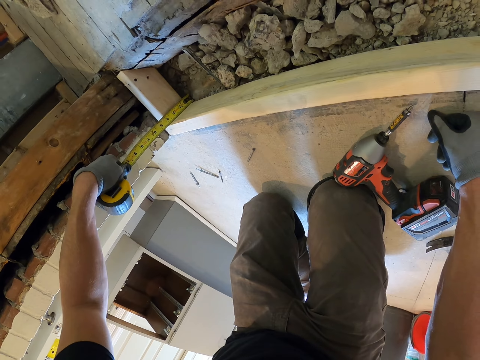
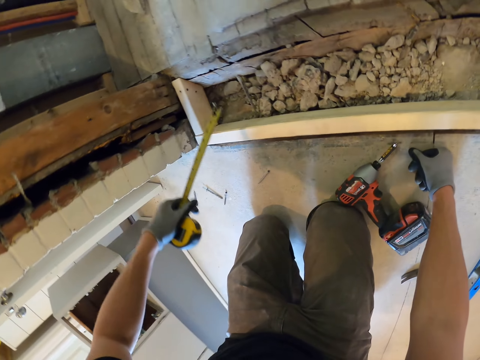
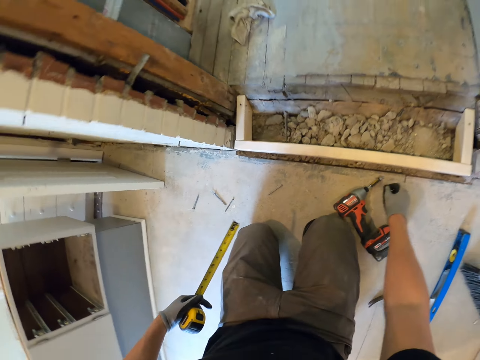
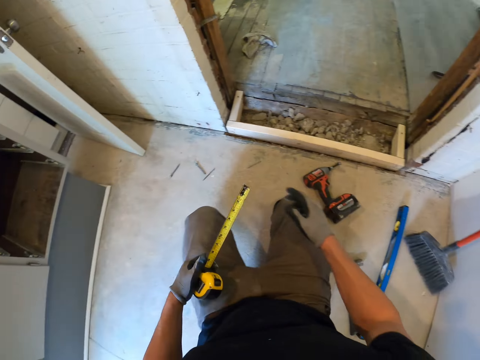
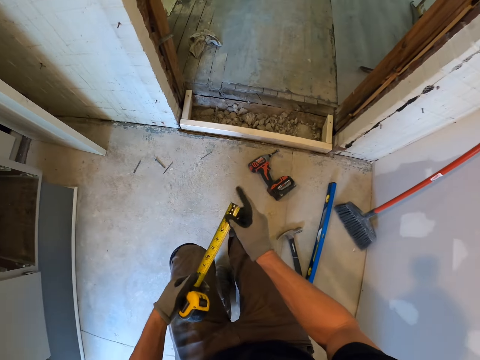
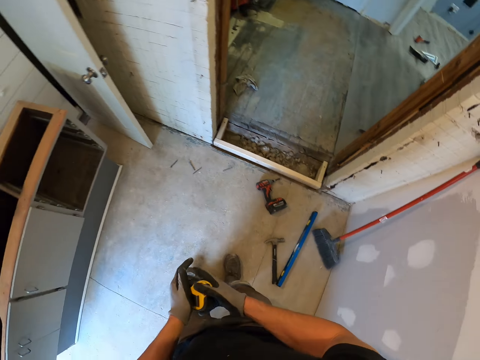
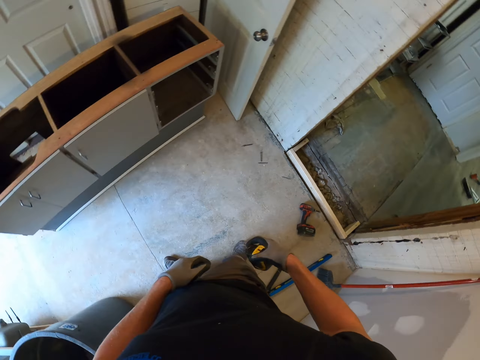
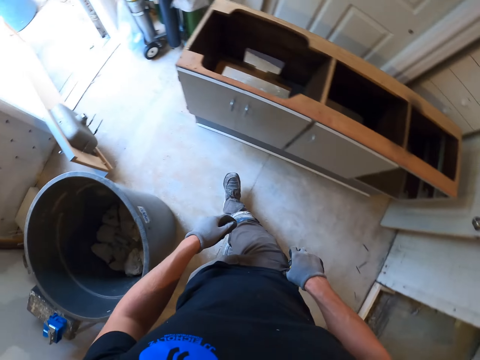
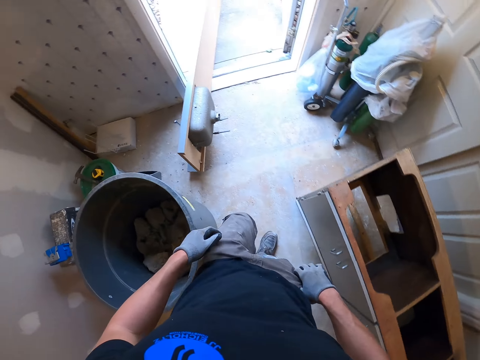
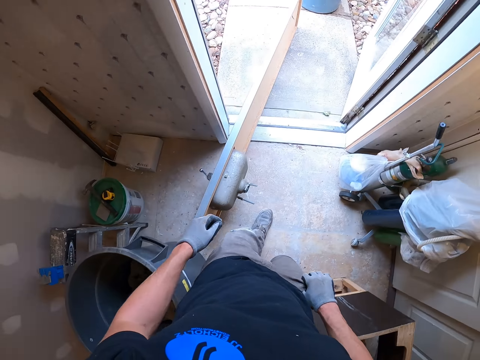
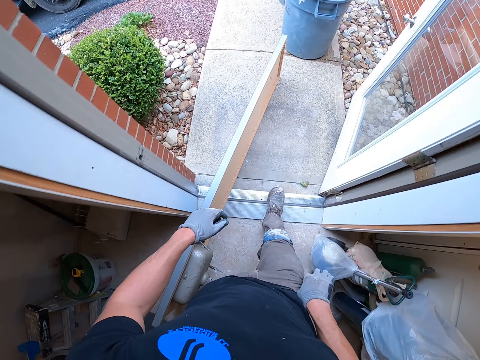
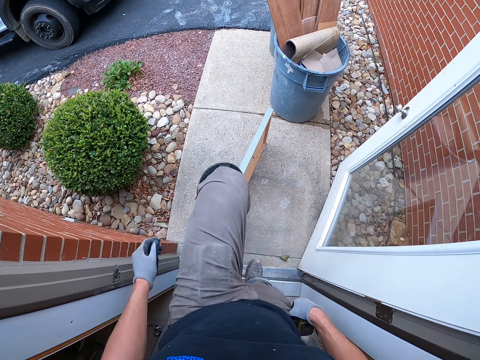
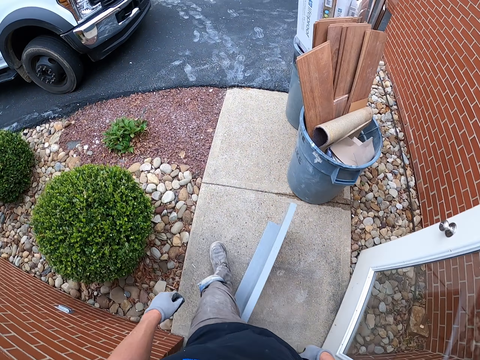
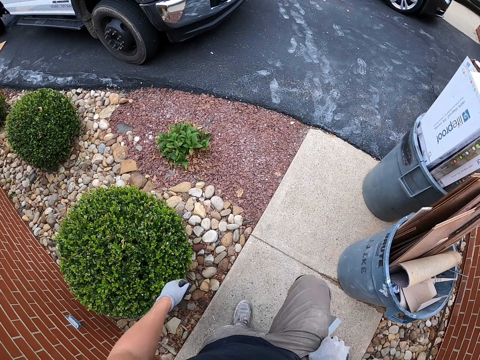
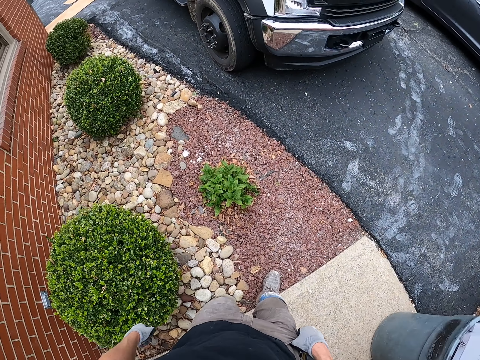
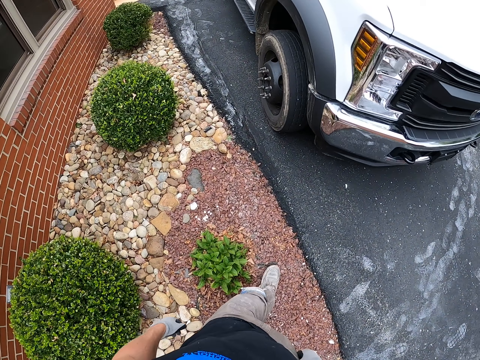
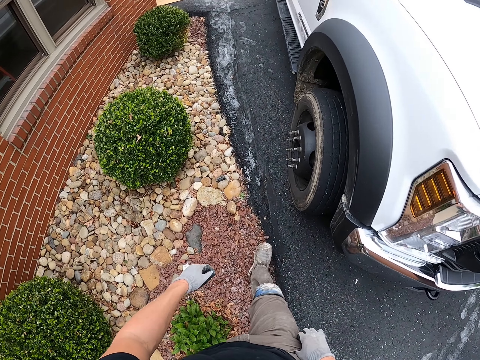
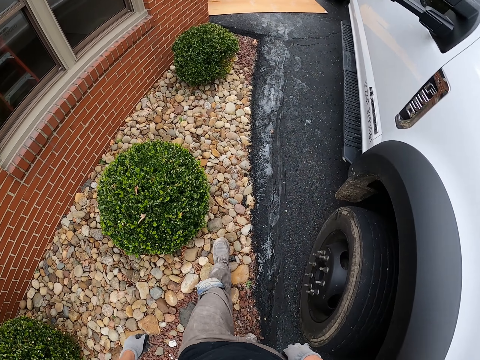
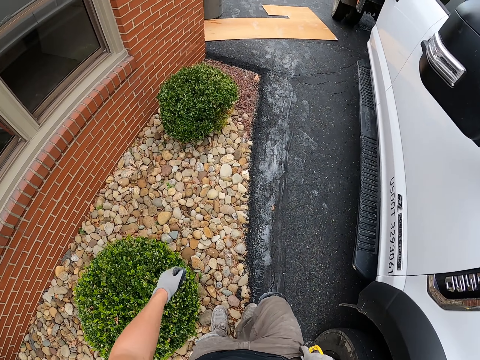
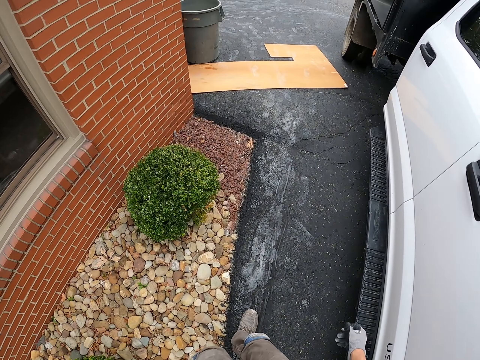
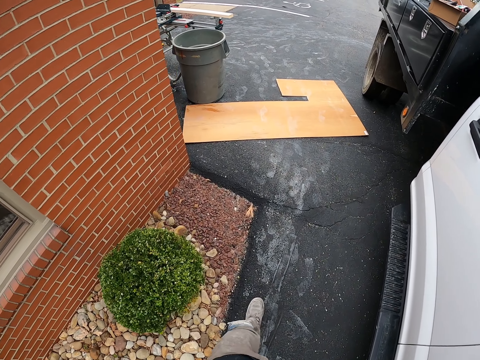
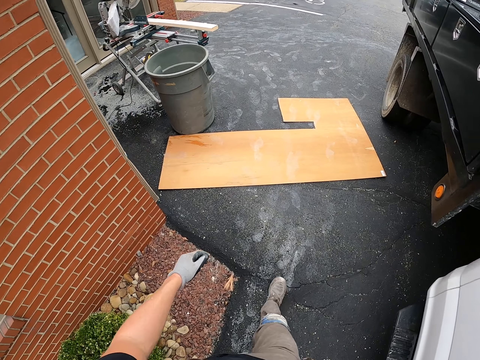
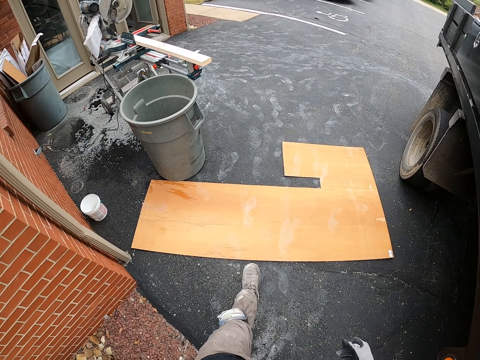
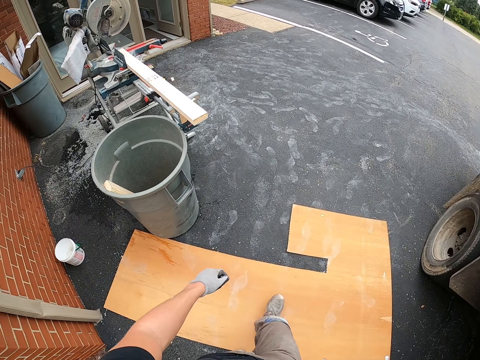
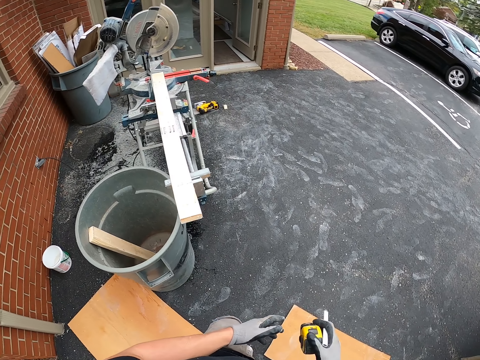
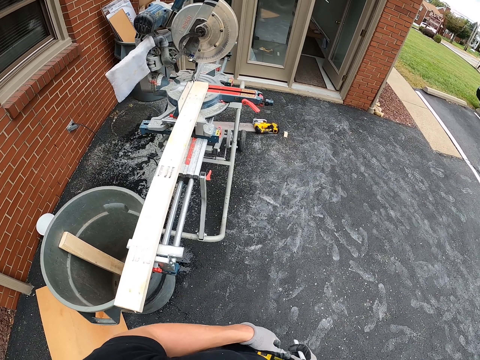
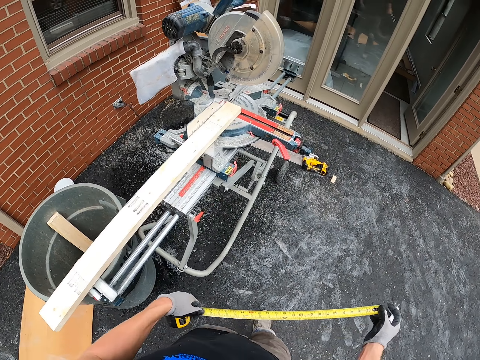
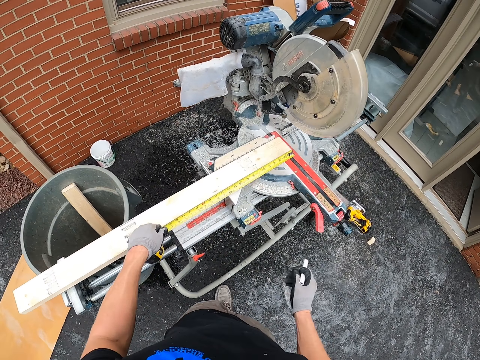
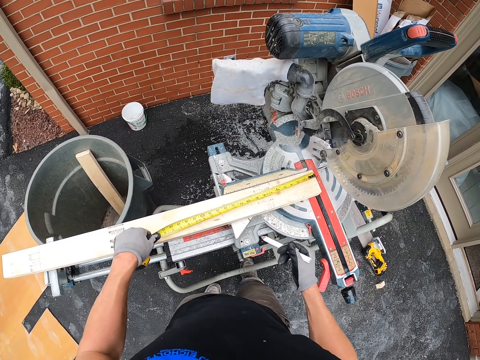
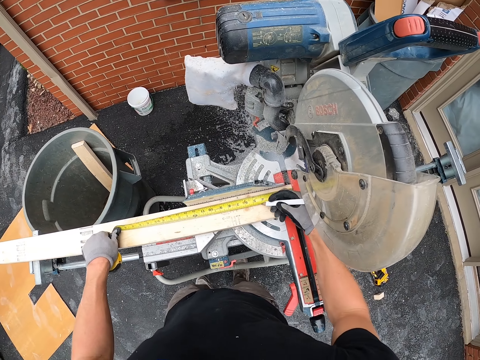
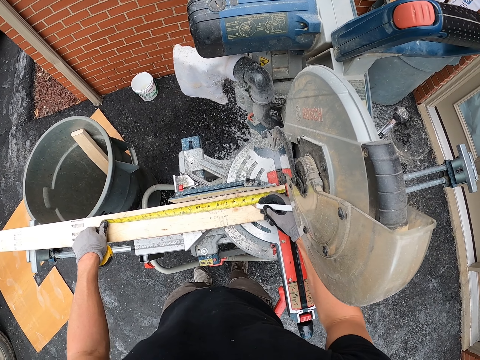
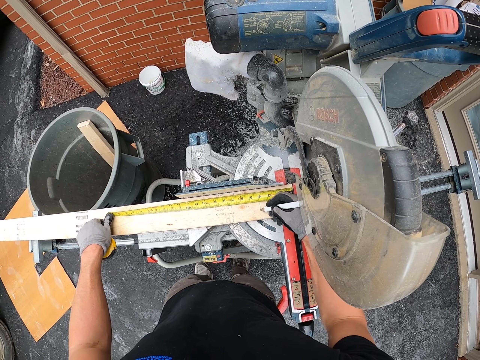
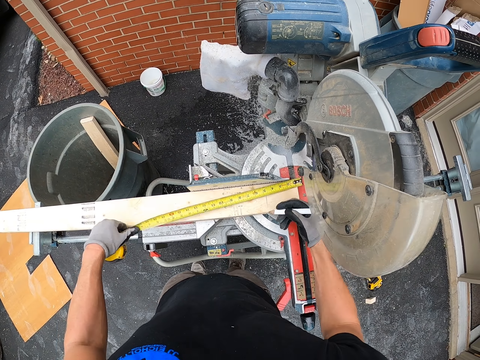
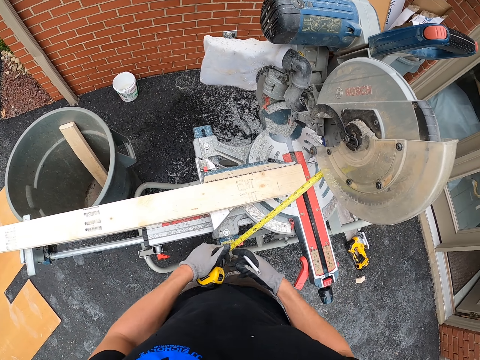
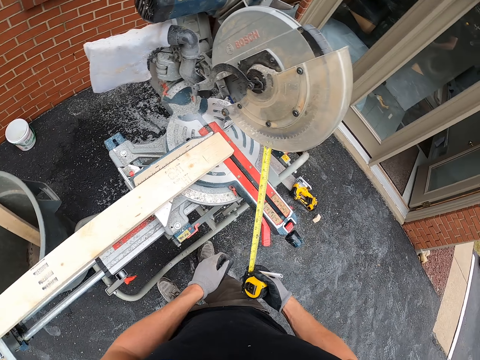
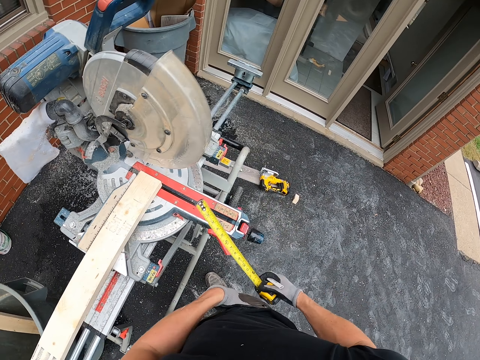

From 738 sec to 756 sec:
The camera wearer stands up. They put back the tape measure. They put the tape measure in the pocket. They walk out of the house. They walk out. They take out the tape measure. They pull the measure. They put the measure on the wood. They measure the wood using the tape measure. They mark the wood using a pencil.

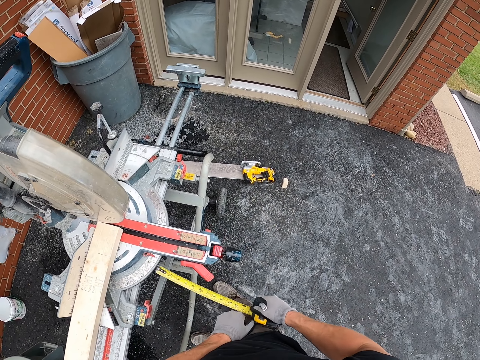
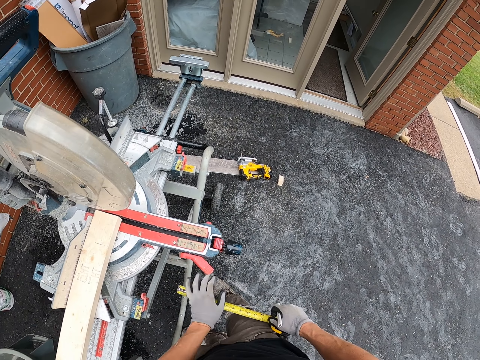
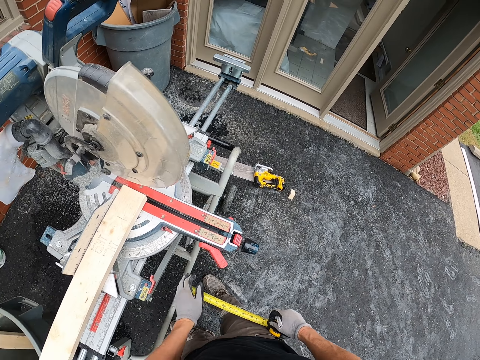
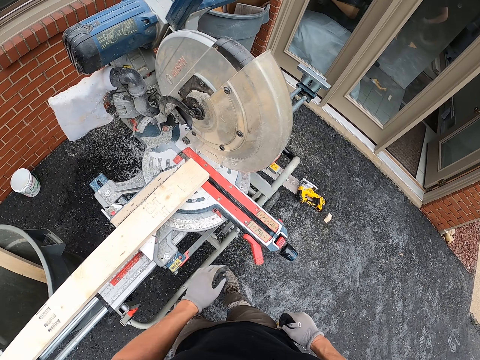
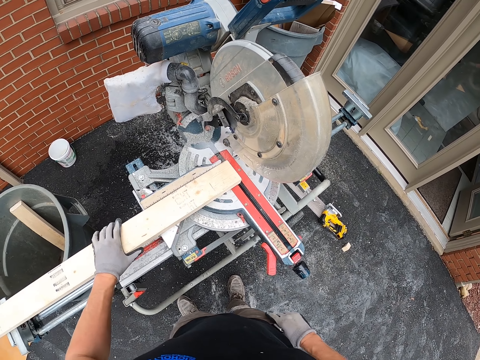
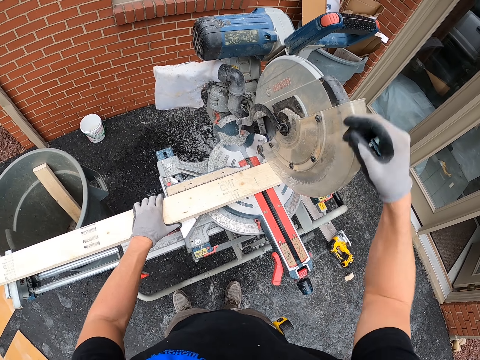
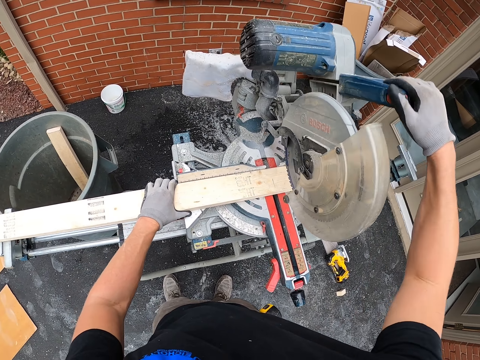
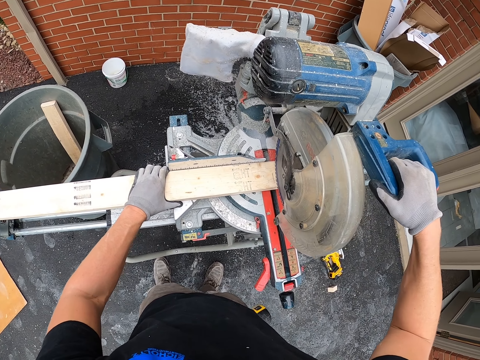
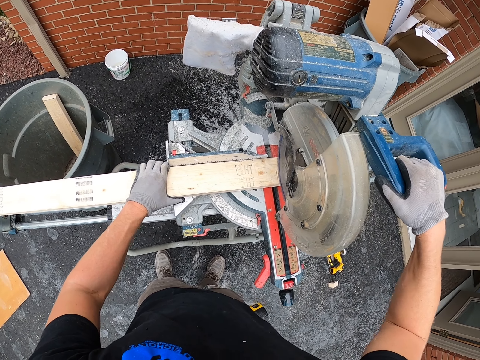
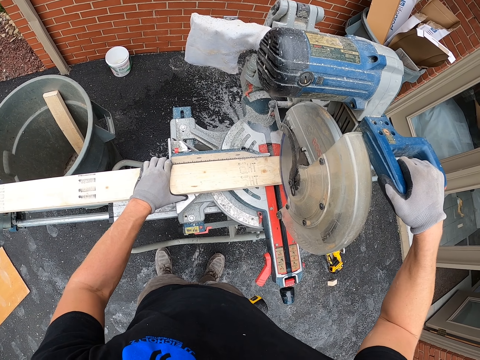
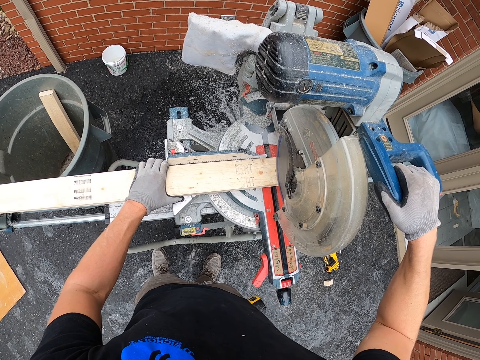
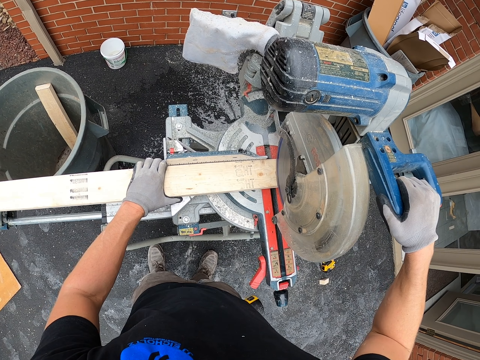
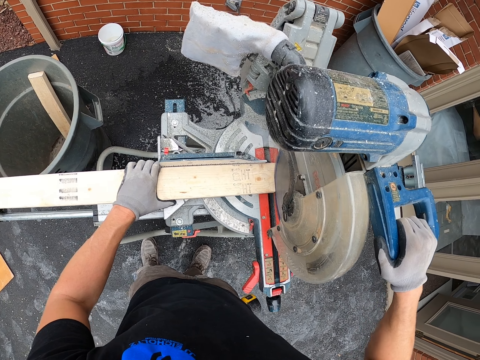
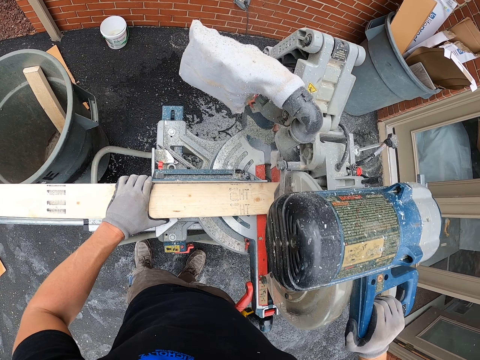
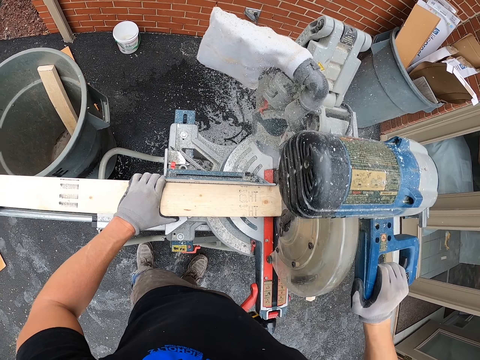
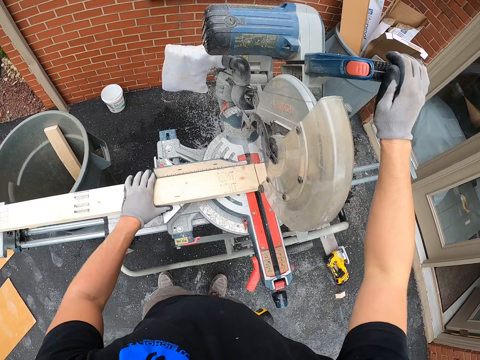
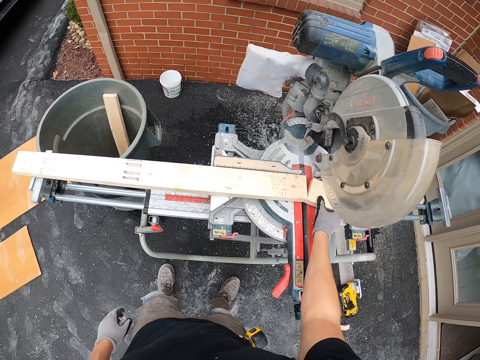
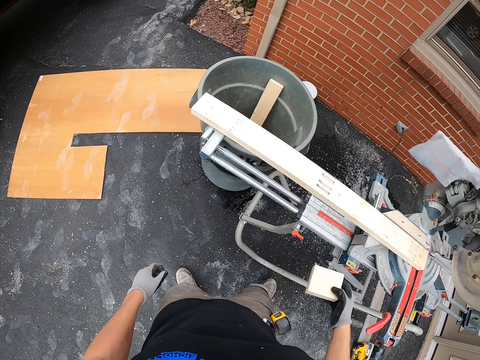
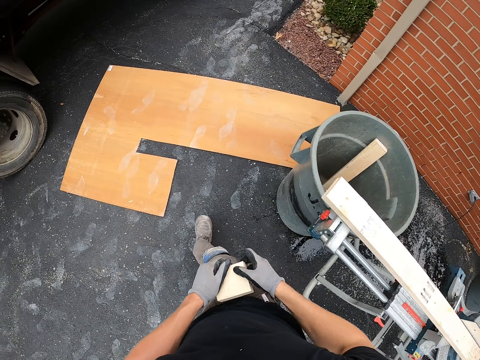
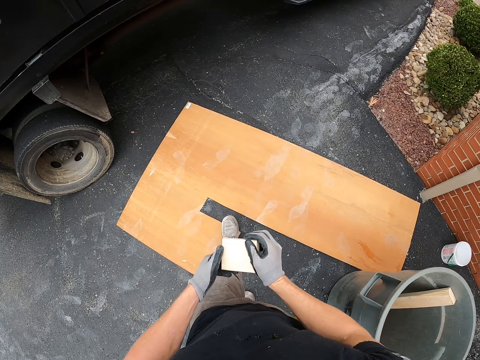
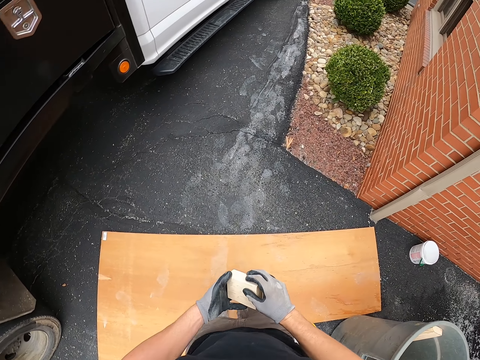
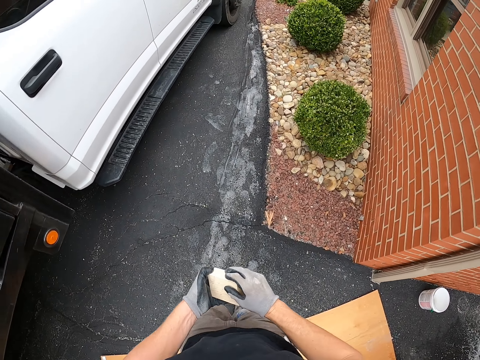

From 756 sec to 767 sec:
The camera wearer puts the tape measure in the pocket. They turn the wood sawmill. They bend the mitre saw. They cut the wood using the sawmill. They take a piece of wood.
